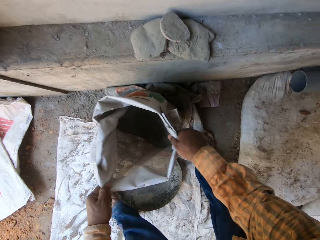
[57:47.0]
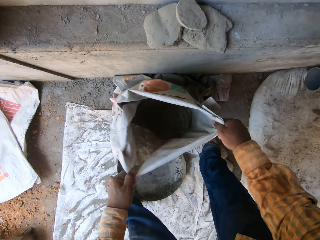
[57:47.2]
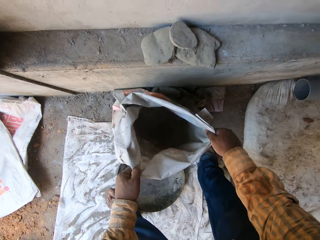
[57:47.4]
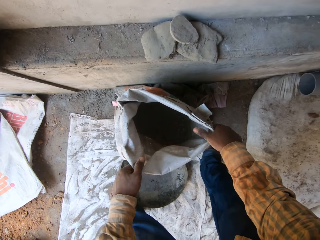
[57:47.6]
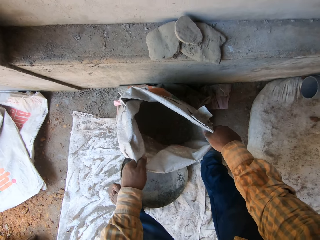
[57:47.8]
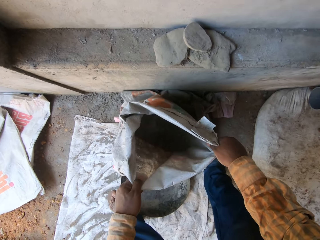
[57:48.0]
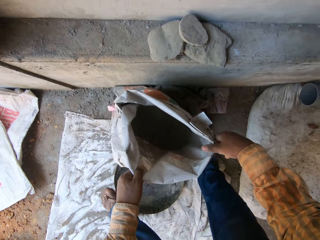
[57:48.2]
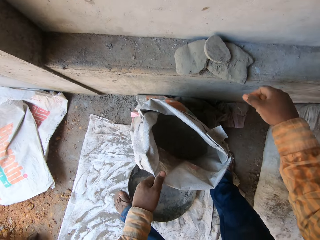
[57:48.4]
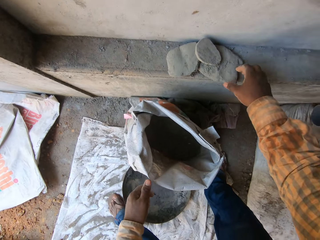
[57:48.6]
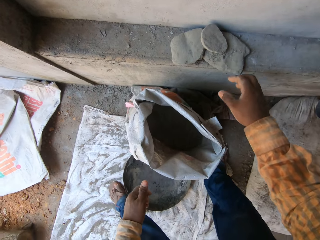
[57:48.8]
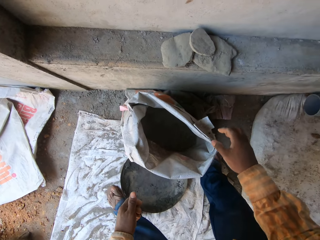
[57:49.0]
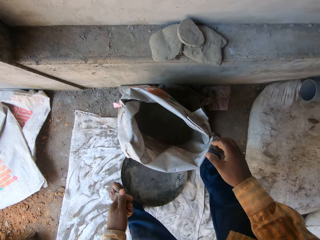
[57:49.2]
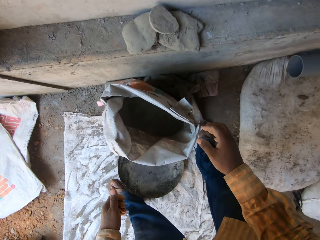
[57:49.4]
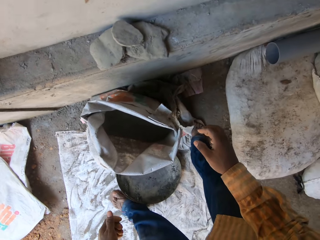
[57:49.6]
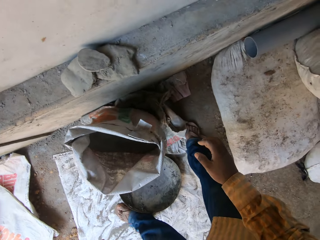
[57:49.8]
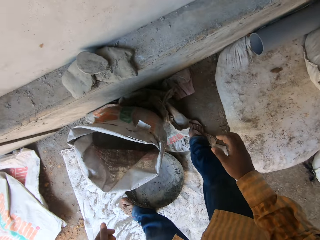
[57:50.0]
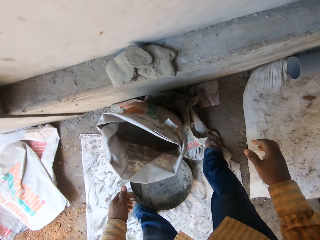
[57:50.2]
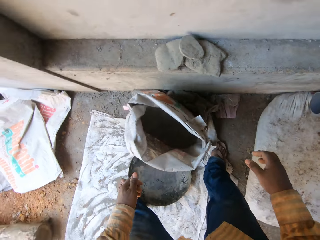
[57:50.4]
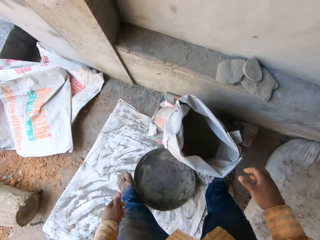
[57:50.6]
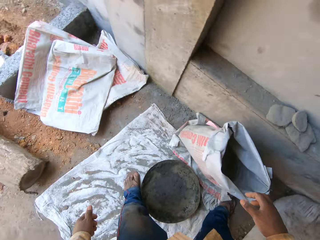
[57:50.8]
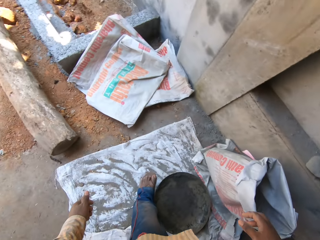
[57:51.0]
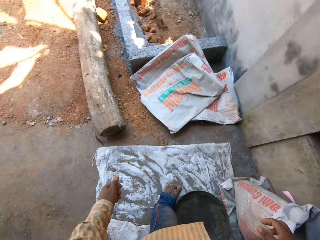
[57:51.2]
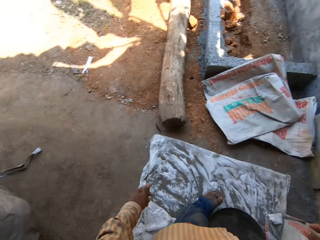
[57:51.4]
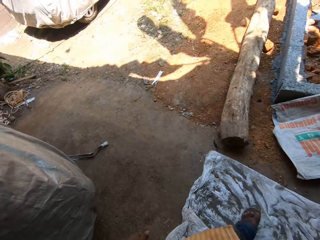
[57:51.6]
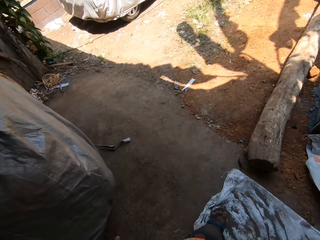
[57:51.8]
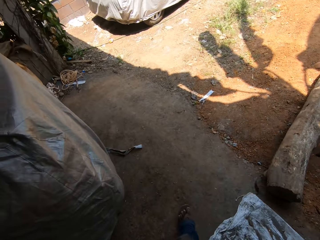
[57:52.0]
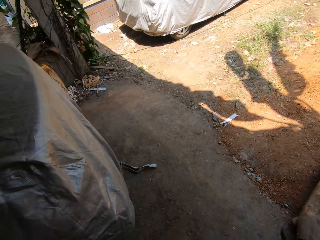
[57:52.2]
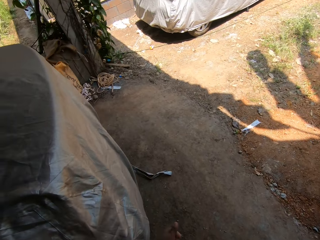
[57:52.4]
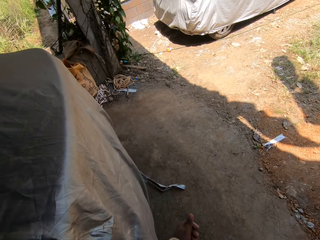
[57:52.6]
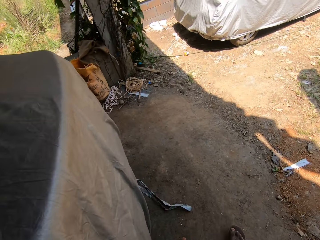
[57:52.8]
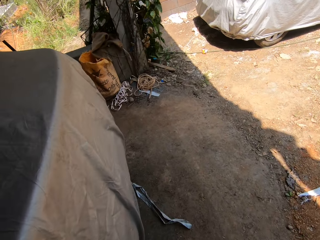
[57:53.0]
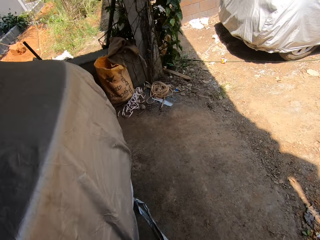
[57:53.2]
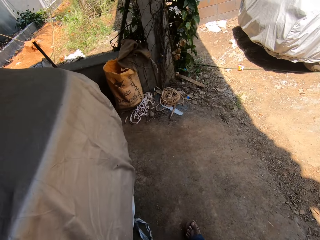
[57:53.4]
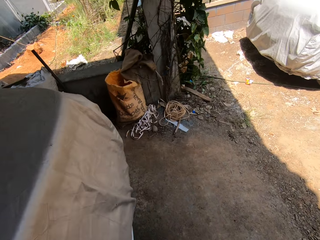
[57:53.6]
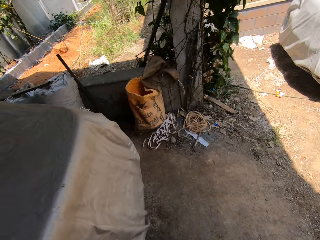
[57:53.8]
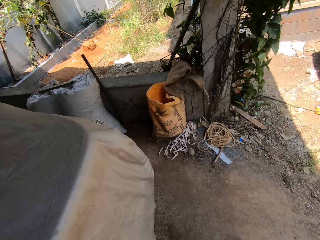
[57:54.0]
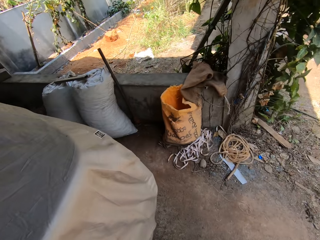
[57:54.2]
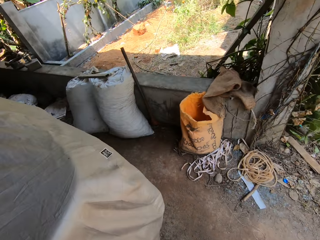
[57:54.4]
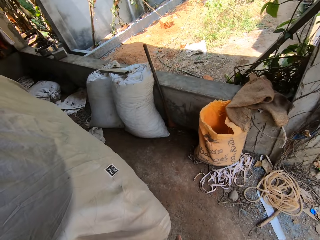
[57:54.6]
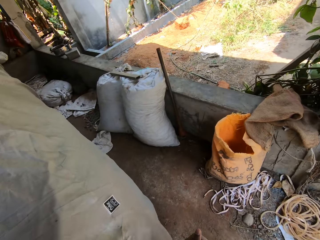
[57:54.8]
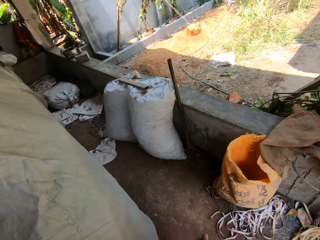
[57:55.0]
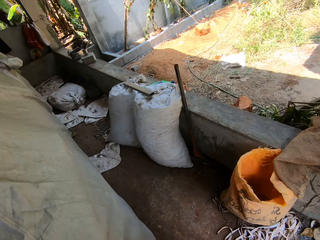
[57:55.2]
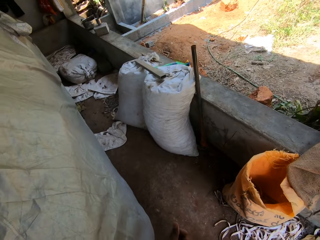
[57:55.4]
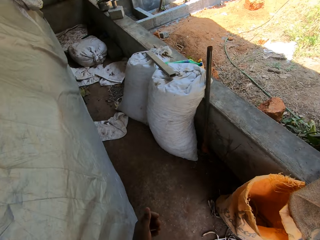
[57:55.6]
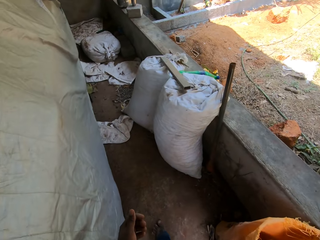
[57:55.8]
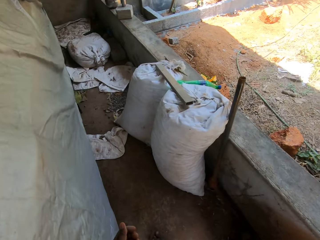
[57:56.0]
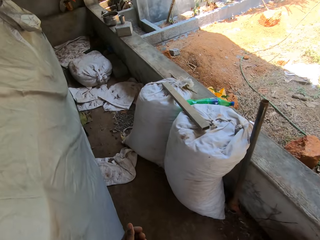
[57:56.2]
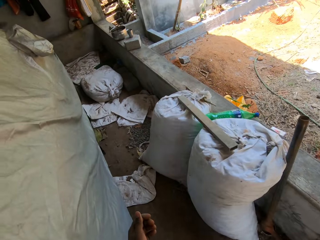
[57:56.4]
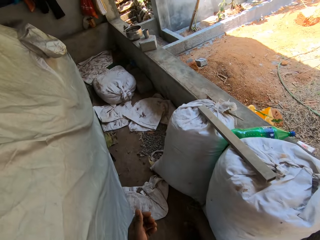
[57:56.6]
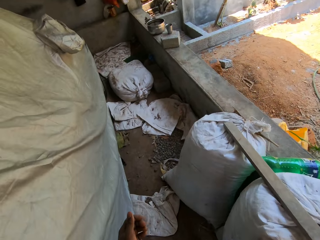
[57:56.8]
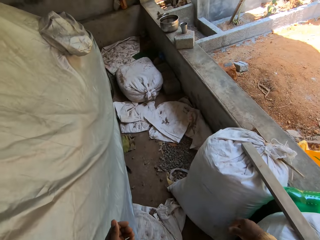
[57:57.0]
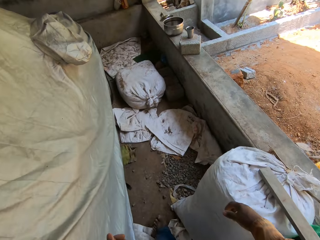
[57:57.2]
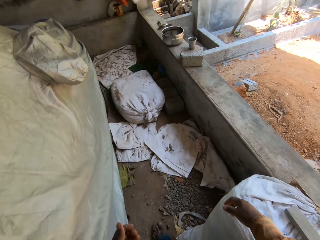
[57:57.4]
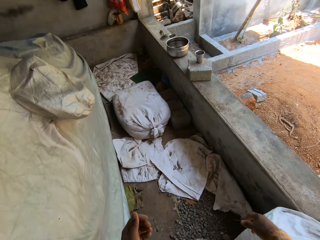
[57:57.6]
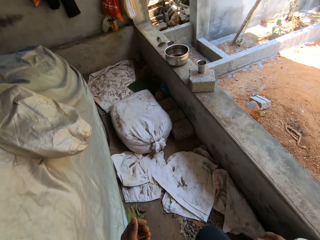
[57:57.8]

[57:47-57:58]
The camera wearer looks around. They walk on the floor.

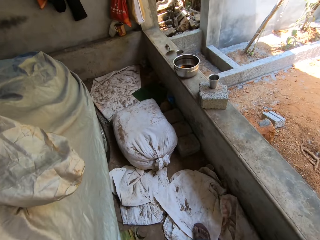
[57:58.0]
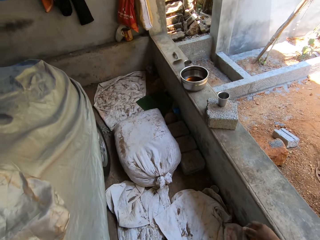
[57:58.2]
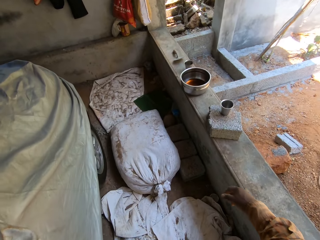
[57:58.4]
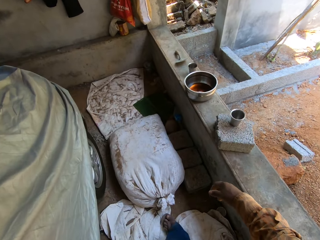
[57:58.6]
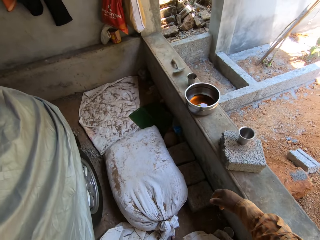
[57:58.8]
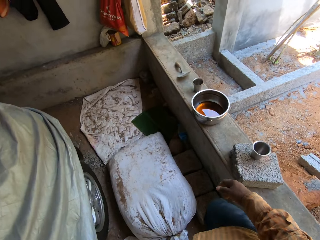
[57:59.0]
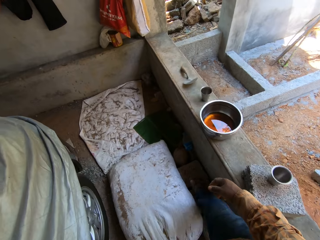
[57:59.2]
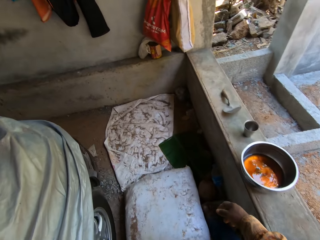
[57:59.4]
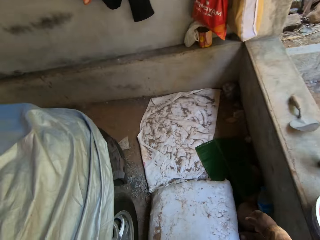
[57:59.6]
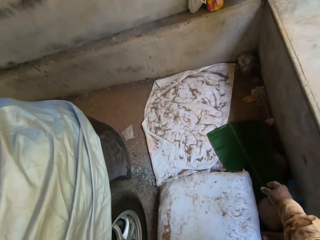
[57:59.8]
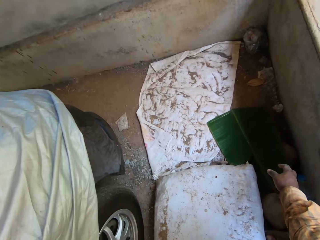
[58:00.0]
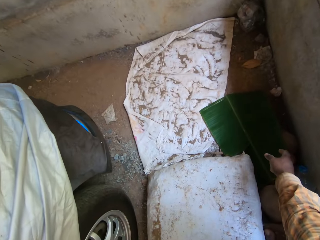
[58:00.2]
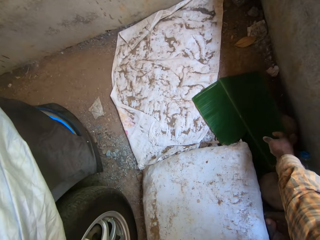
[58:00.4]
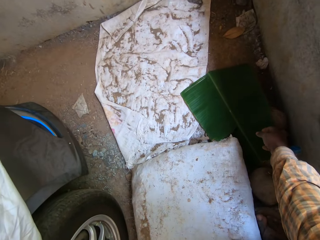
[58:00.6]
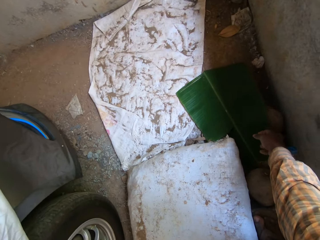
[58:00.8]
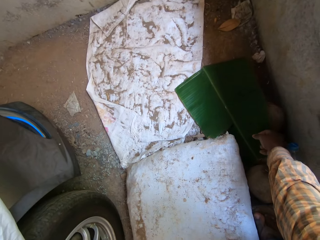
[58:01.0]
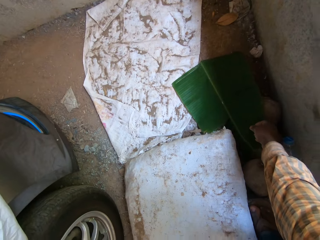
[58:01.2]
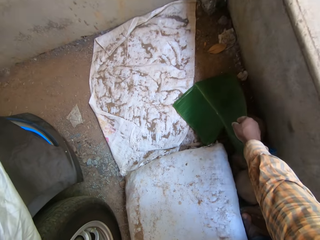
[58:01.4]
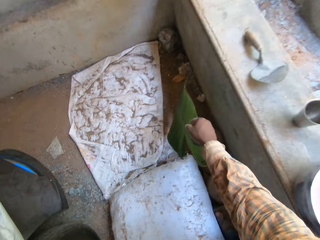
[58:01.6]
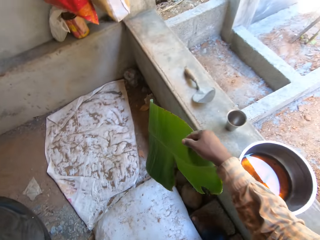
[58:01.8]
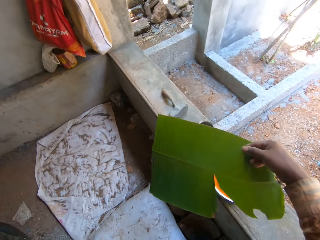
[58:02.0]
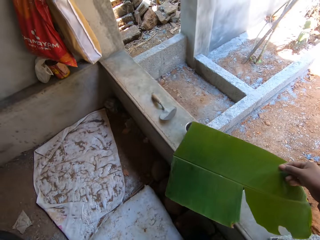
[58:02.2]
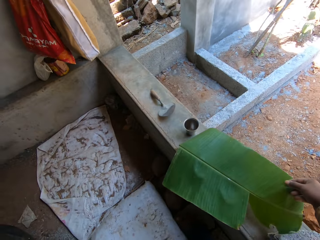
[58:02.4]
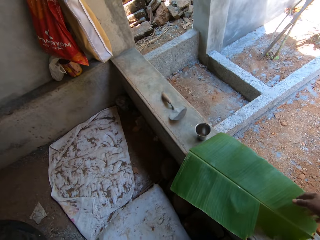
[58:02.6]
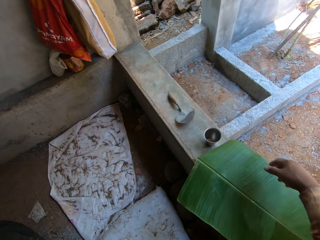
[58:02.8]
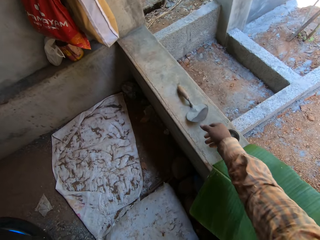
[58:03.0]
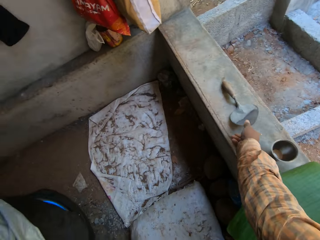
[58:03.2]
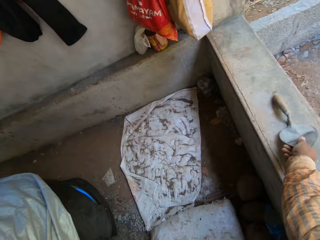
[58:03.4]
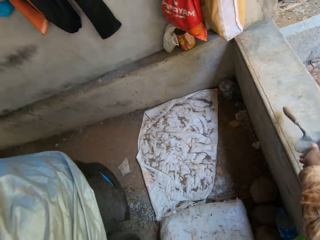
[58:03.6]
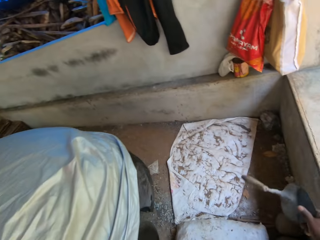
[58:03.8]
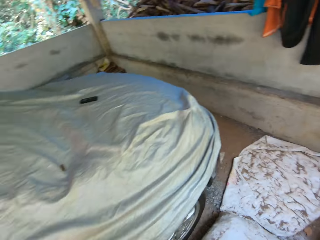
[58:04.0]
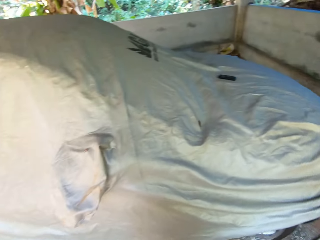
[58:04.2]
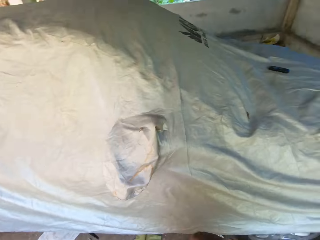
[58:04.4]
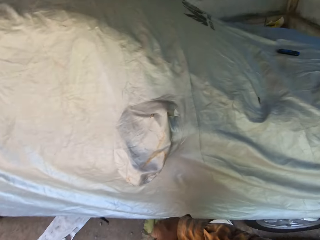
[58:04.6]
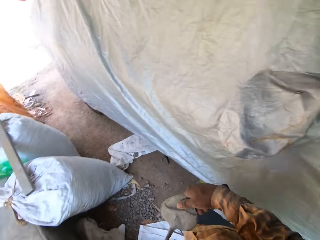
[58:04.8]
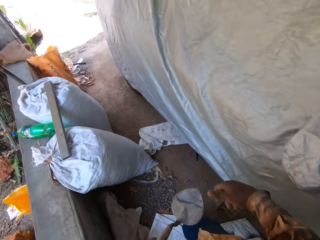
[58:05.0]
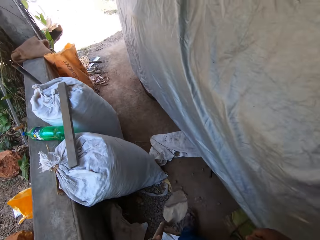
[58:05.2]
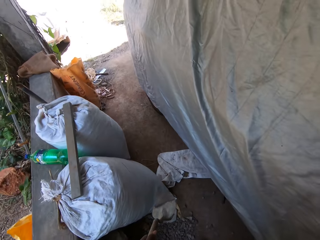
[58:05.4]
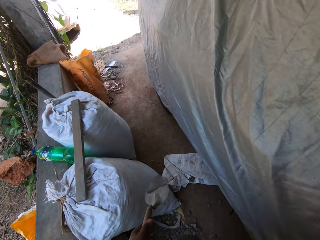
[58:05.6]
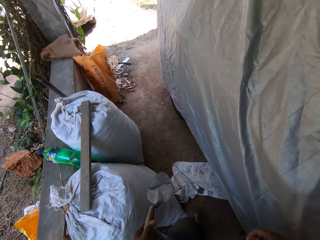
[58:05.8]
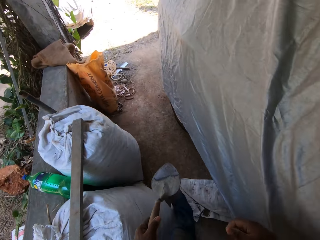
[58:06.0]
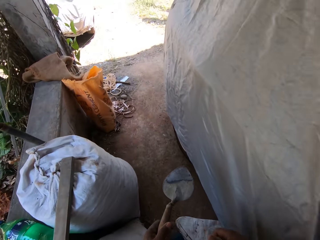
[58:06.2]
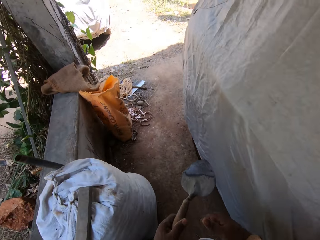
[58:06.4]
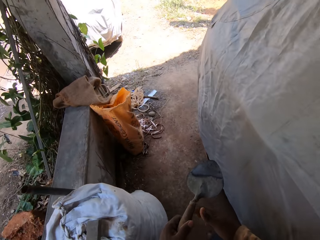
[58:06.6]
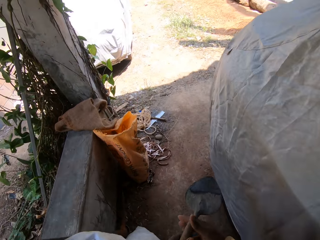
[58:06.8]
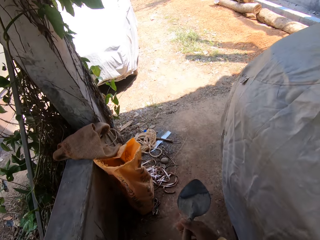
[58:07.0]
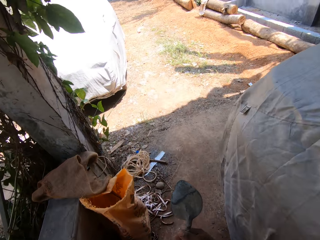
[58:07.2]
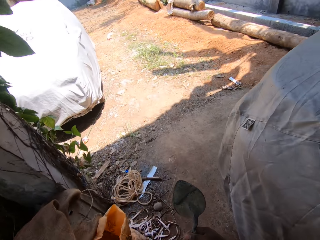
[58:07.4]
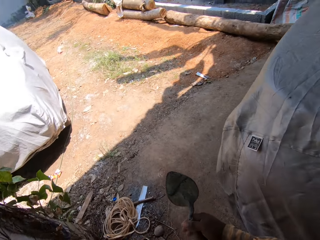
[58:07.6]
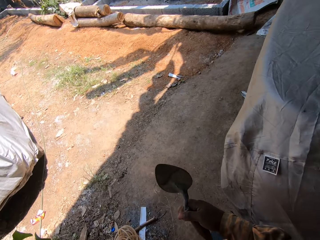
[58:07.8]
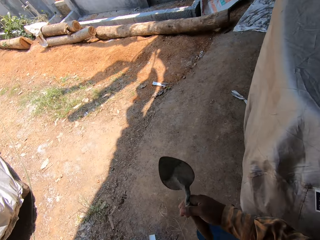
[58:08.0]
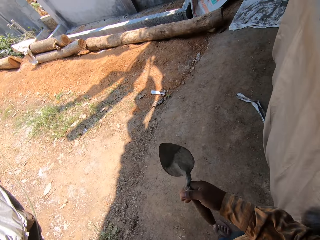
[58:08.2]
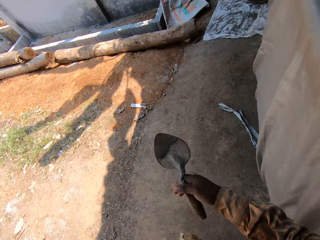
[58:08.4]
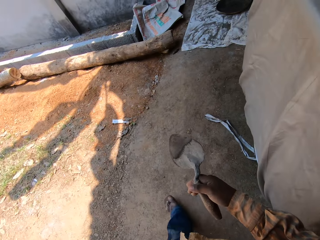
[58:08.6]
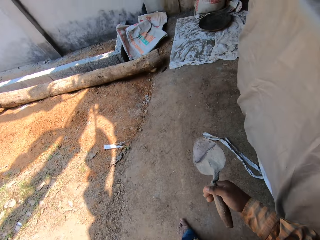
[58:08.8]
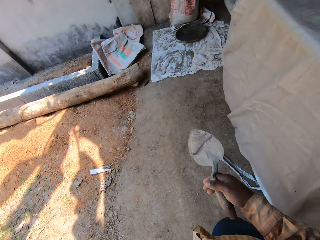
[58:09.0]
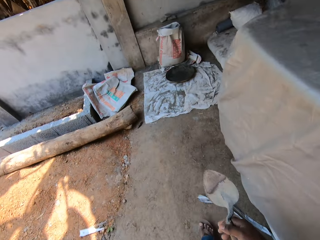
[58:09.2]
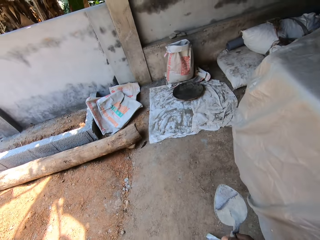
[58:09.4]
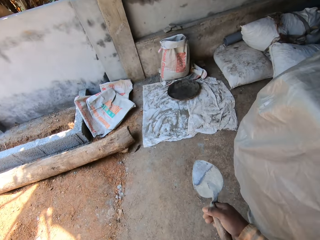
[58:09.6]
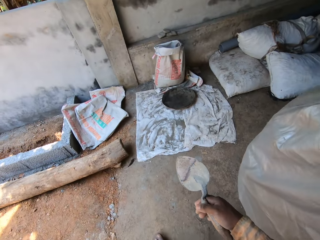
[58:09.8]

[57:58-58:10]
The camera wearer picks the banana leaf from the ground with his right hand. He places the leaf on a metal bowl on a slab with his right hand. He picks a metal scoop or trowel from the slab in his right hand. He passes the metal scoop to his left hand with his right hand. He walks on the floor. He passes the metal scoop to his right hand with his left hand.
